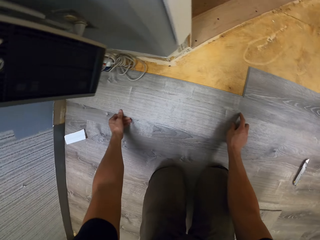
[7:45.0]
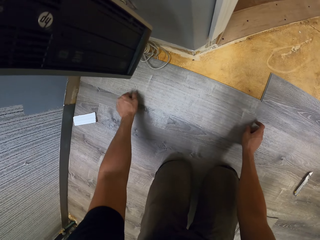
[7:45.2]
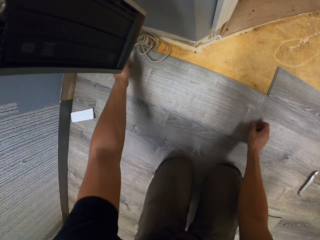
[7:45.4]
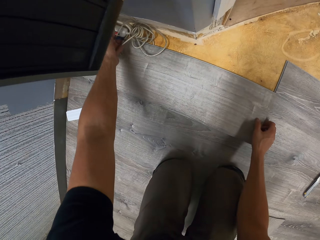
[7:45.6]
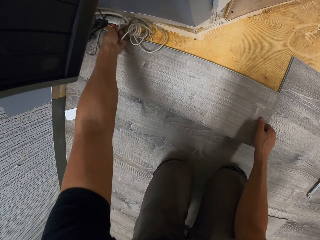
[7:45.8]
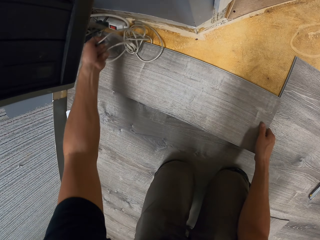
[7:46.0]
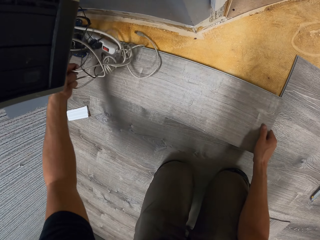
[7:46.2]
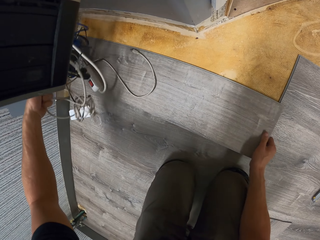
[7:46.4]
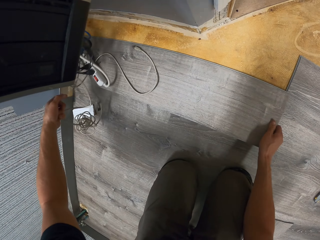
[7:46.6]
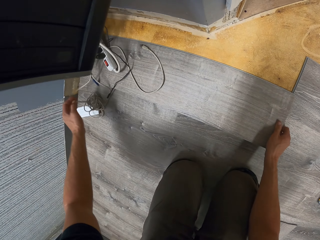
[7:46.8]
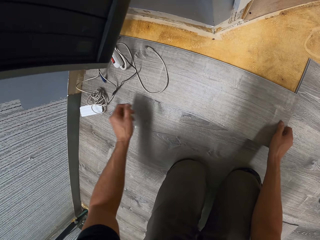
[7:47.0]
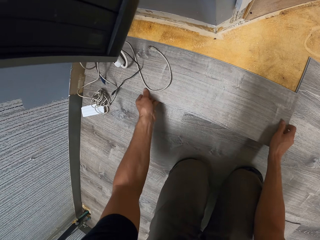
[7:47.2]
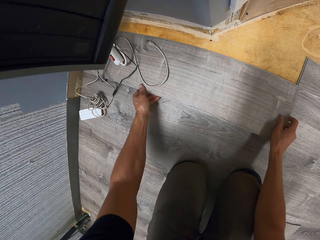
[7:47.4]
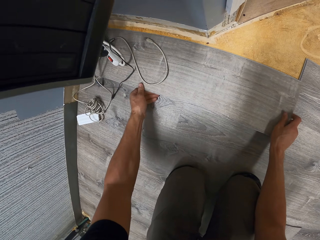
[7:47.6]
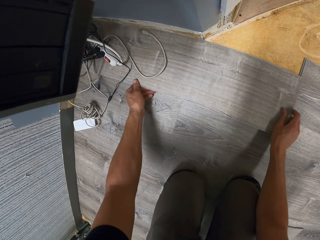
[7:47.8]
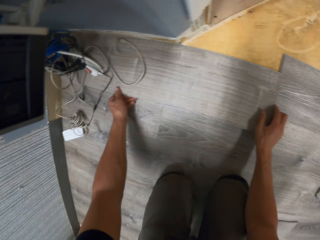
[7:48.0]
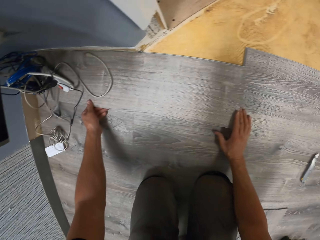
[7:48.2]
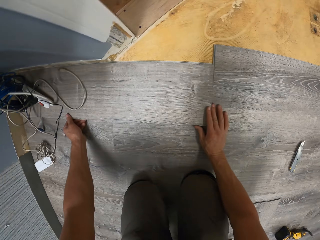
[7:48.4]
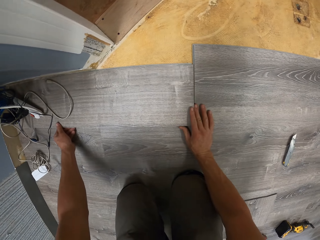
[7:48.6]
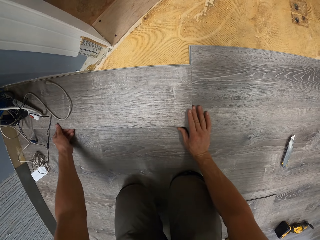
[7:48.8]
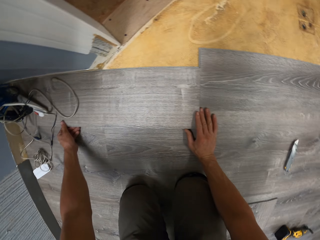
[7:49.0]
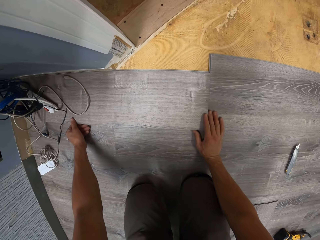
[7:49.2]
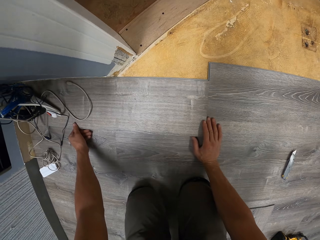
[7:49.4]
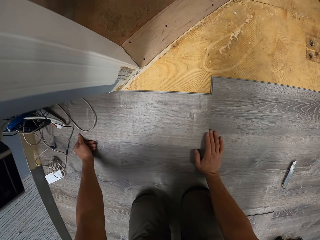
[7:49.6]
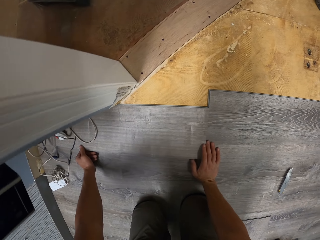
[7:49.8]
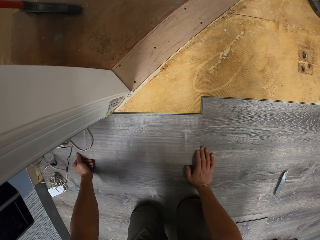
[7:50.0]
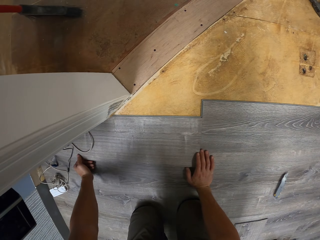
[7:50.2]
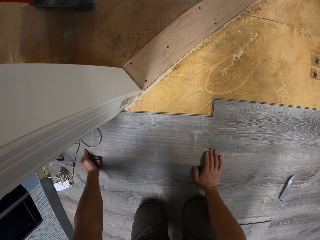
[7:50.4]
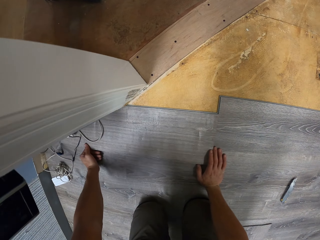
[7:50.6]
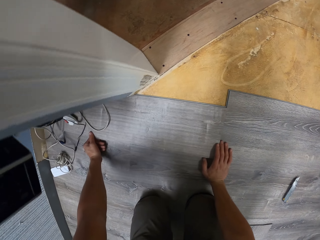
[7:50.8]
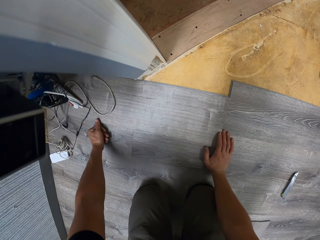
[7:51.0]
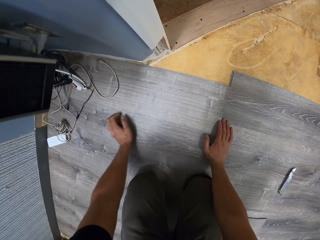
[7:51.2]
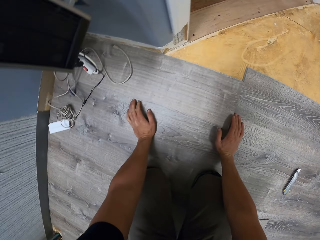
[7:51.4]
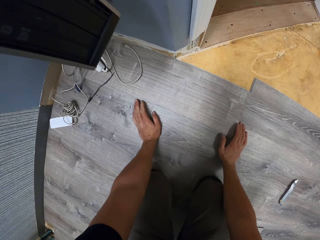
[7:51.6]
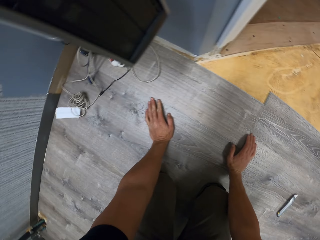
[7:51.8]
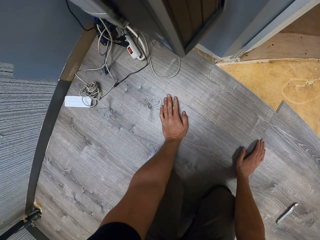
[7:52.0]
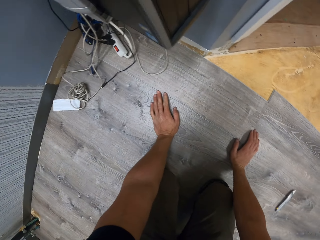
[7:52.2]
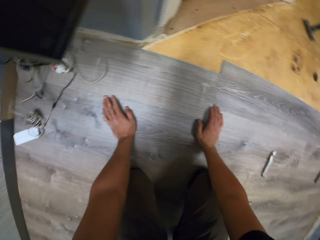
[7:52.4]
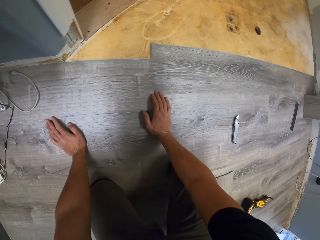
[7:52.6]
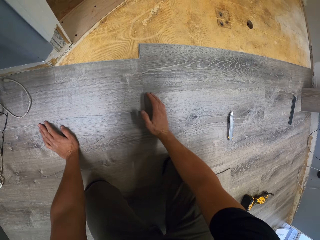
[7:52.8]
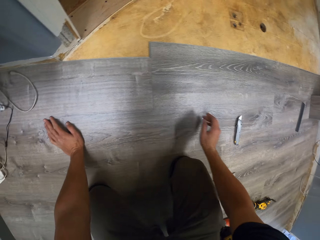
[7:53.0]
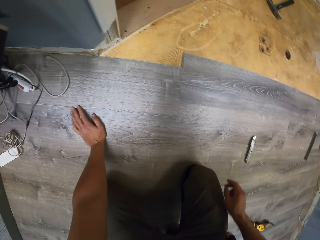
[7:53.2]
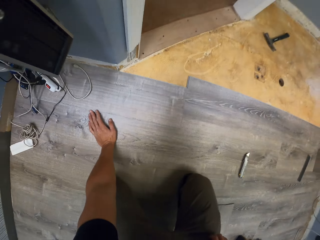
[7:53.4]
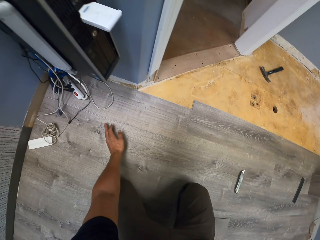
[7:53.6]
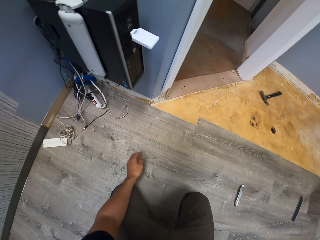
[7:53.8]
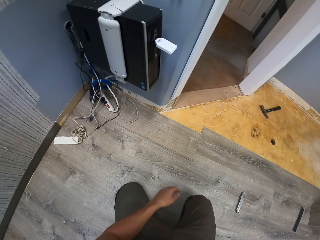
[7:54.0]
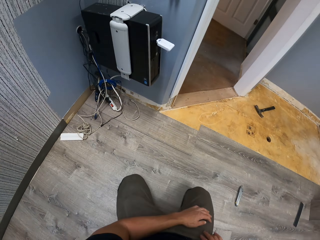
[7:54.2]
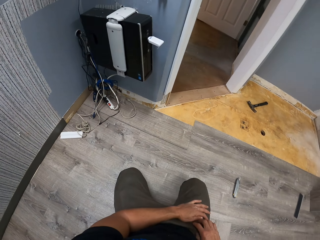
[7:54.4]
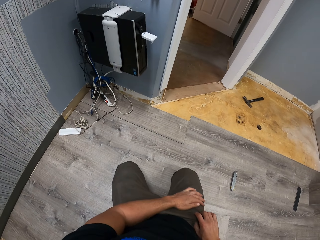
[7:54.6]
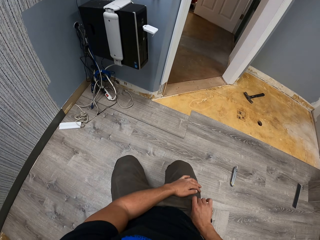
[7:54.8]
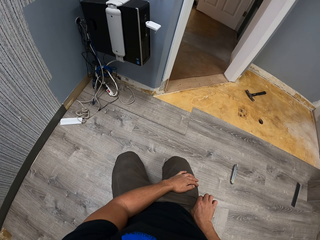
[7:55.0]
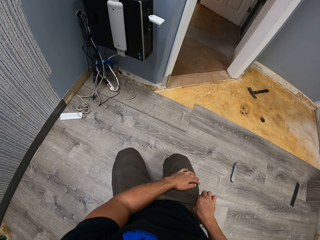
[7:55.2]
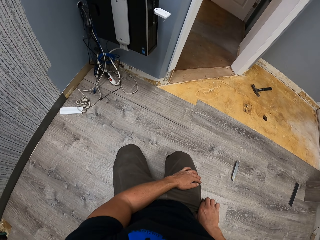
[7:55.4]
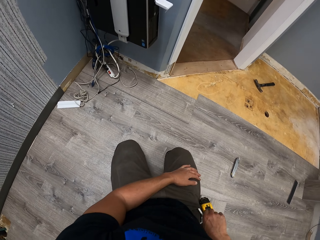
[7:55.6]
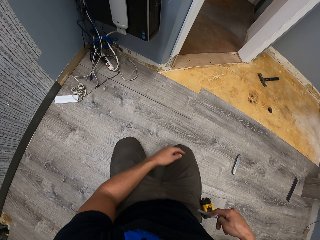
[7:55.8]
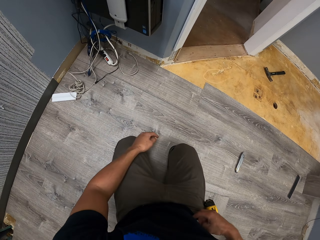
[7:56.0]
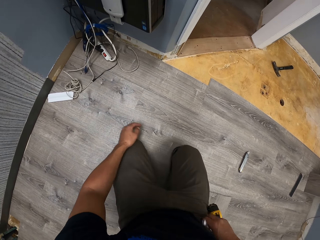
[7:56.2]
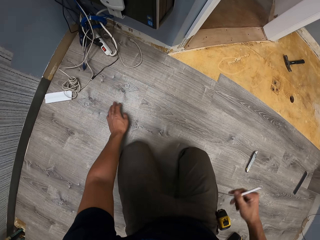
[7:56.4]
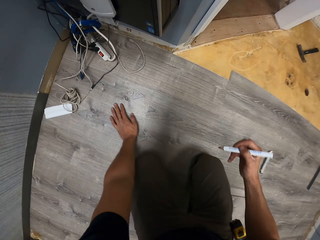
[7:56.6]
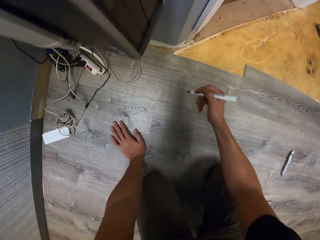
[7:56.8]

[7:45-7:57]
The camera wearer pulls the cables with the left hand. They adjust the vinyl flooring on the floor with the hands. They look at the vinyl flooring. They look around. They remove the pencil with the right hand.

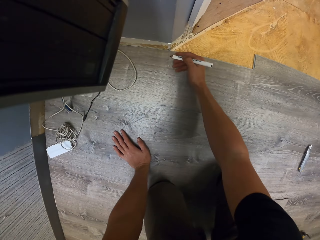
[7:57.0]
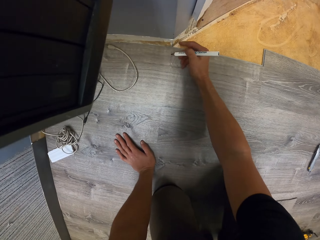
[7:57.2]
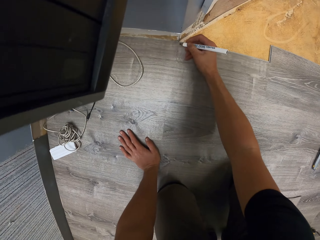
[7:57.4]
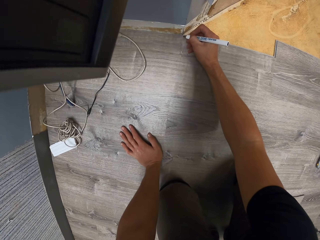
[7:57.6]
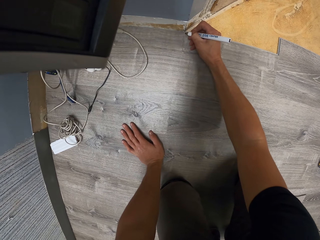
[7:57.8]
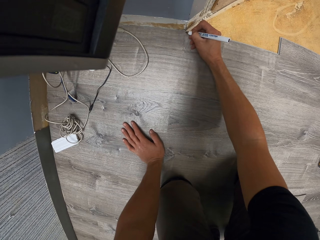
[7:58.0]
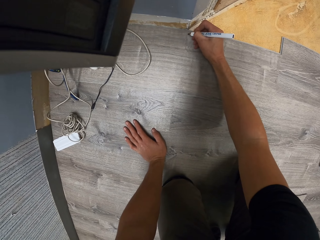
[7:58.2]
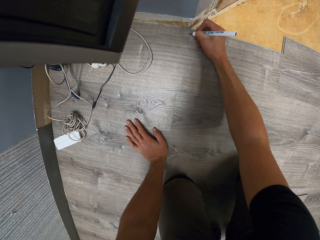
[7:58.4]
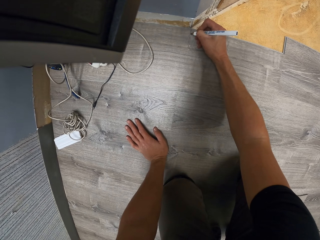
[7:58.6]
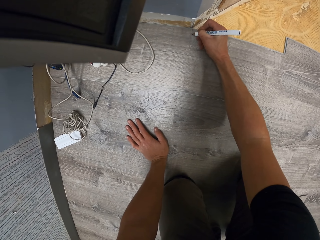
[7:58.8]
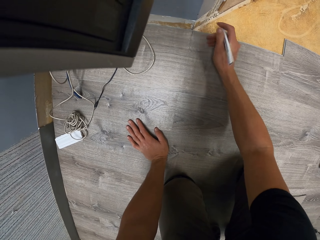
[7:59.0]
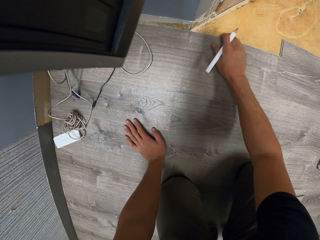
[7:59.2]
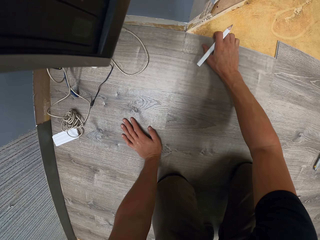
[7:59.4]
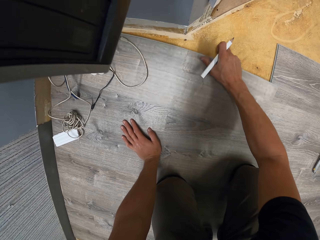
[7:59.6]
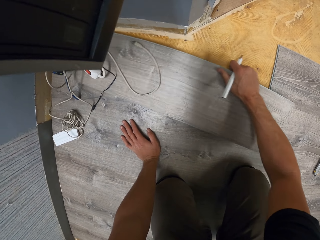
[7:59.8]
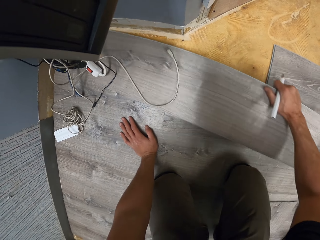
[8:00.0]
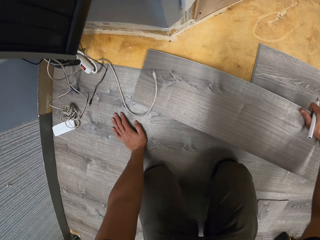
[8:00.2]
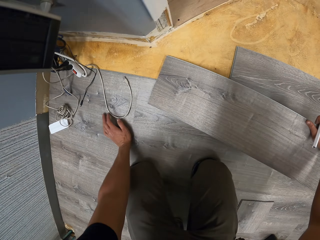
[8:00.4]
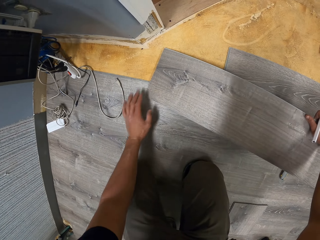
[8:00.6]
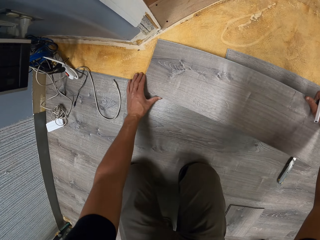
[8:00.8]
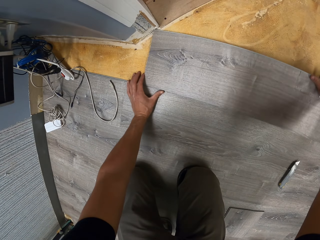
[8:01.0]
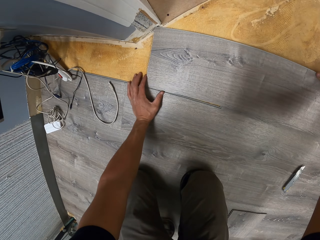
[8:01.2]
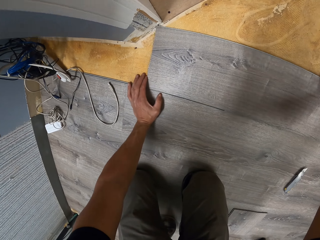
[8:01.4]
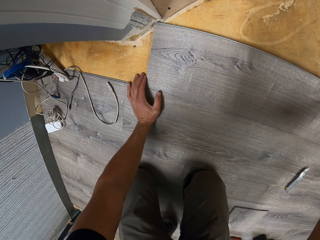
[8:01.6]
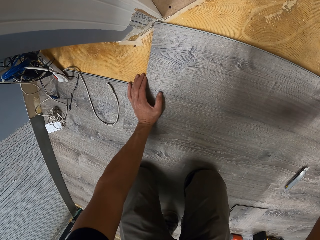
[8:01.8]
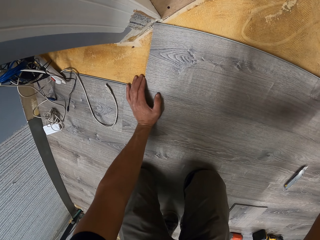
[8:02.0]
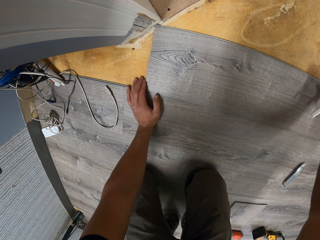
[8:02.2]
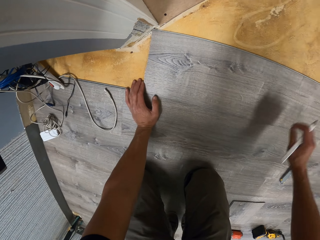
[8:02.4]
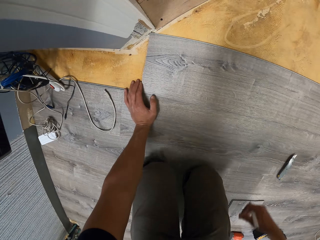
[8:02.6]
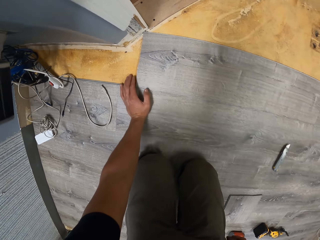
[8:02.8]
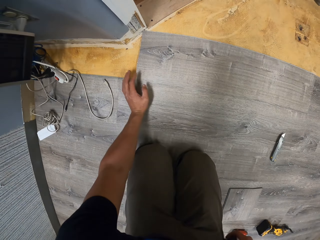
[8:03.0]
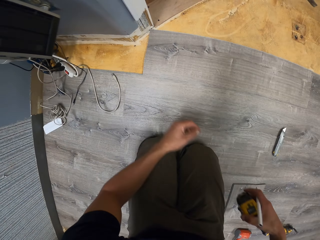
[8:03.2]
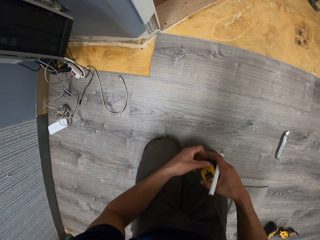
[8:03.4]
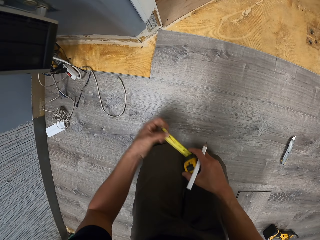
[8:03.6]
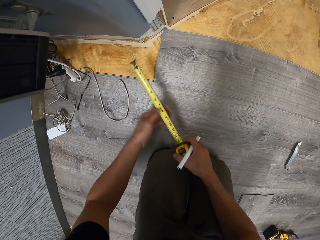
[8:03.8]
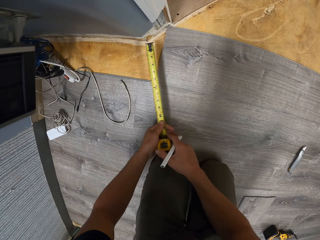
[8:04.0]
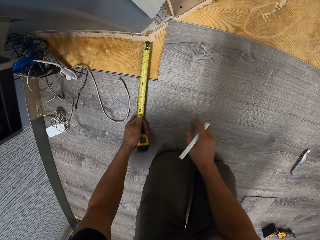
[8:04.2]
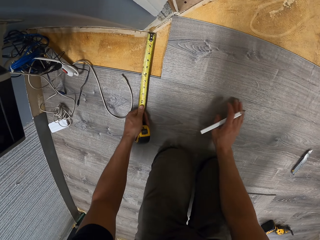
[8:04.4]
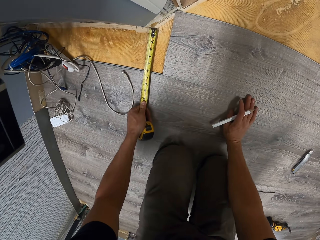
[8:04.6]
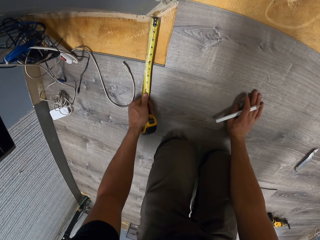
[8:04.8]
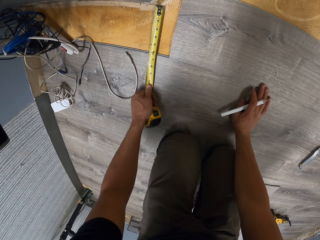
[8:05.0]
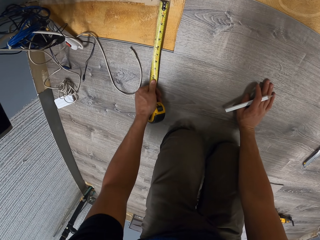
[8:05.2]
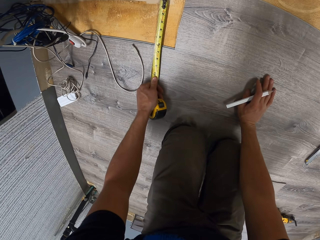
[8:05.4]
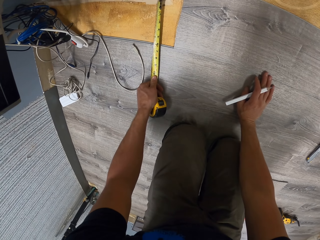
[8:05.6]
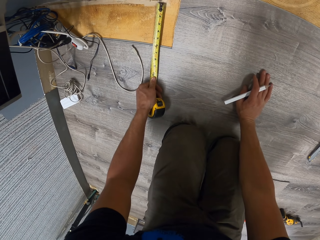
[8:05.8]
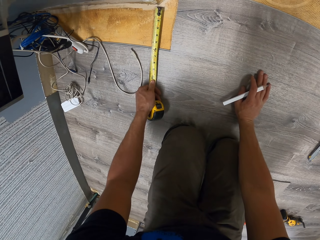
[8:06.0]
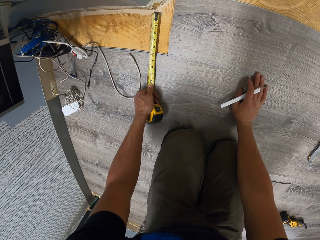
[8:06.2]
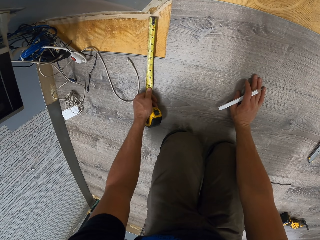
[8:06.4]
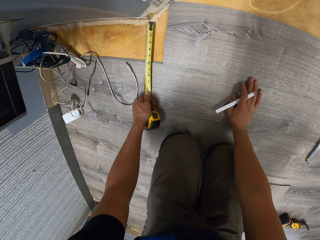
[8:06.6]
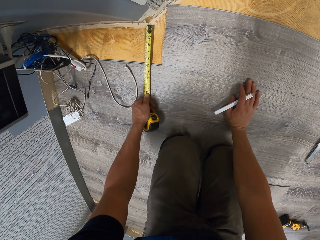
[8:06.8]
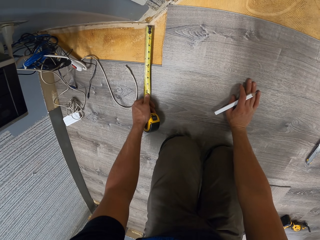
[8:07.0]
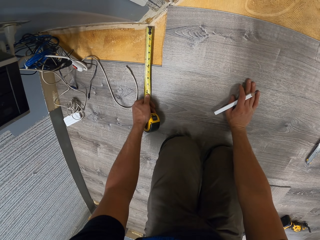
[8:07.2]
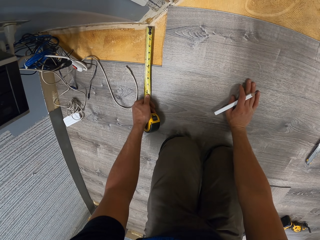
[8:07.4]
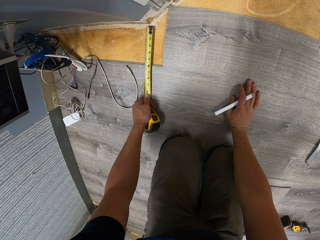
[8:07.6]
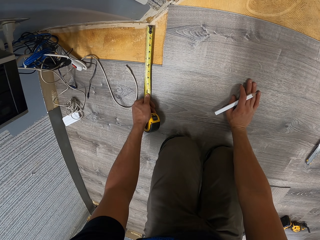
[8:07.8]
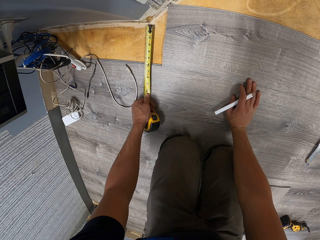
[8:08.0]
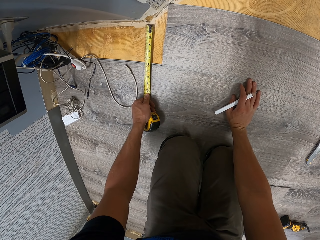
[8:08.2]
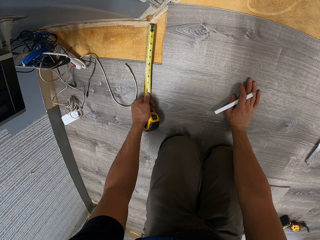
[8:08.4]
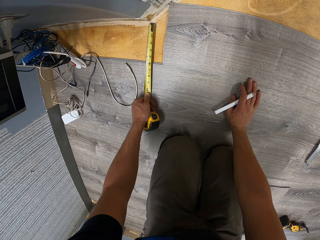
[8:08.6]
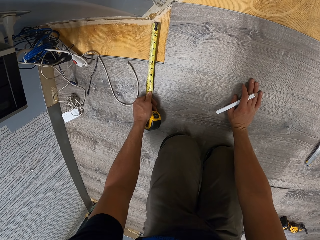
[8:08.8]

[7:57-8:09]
The camera wearer marks the vinyl flooring or wood tile with a pencil. They pick up the wood tile. They pull the vinyl flooring with the right hand. They adjust the vinyl wood with the hands. They place the wood tile on the floor. They pick up a tape measure. They pull the tape measure with the left hand. They place the right hand on the wood tile. They measure the floor with the tape measure. They measure the wood tile.
